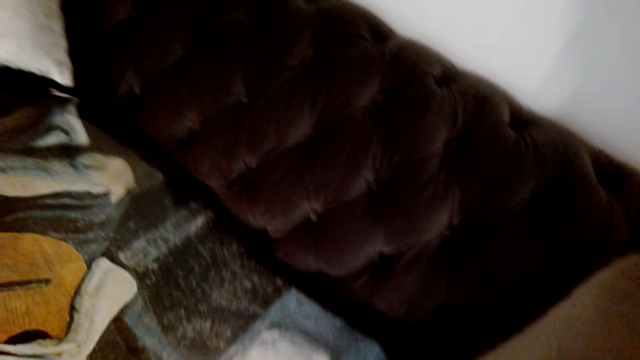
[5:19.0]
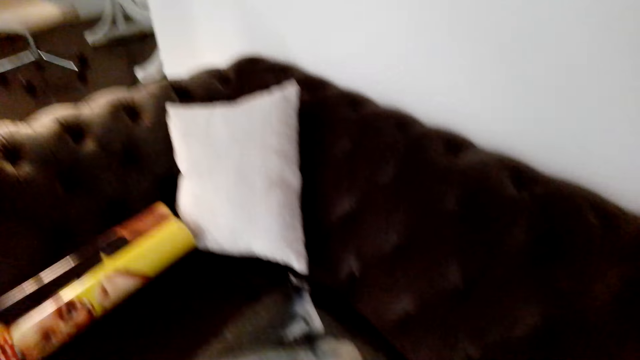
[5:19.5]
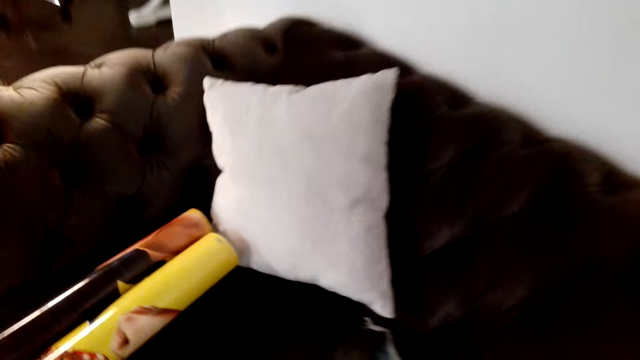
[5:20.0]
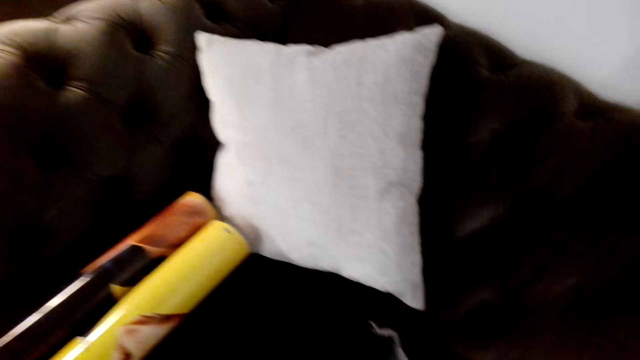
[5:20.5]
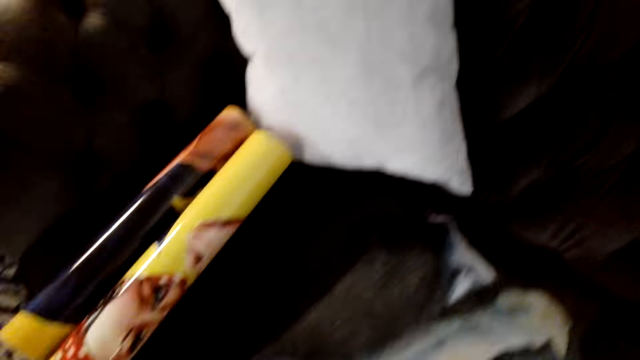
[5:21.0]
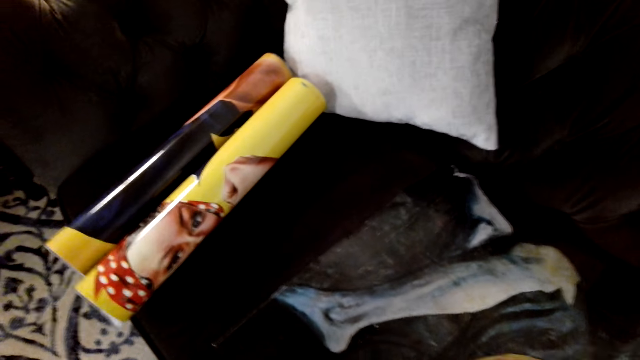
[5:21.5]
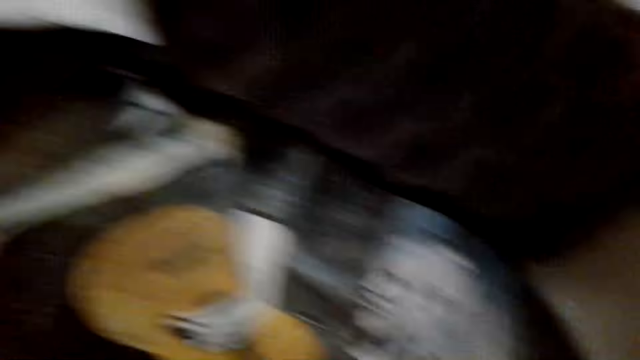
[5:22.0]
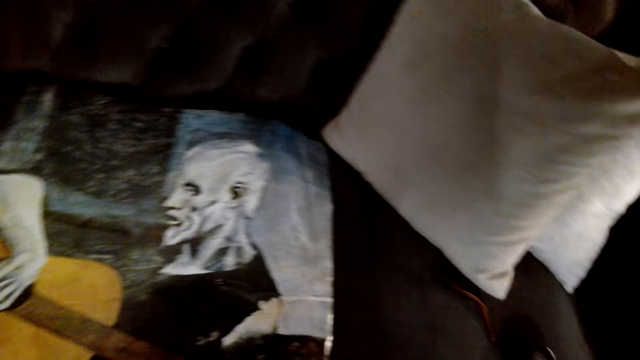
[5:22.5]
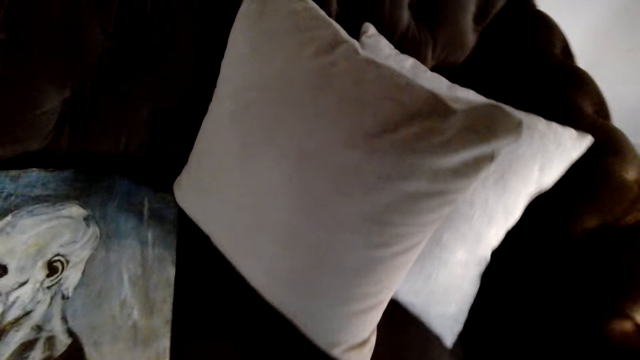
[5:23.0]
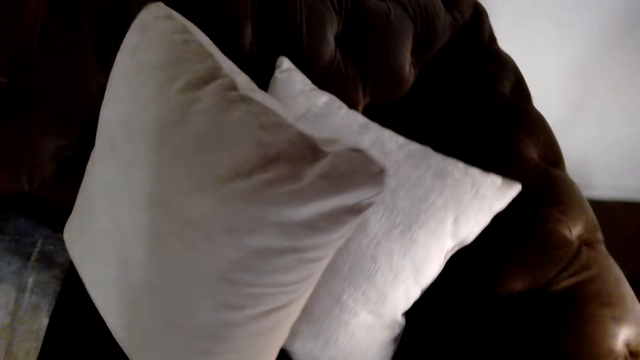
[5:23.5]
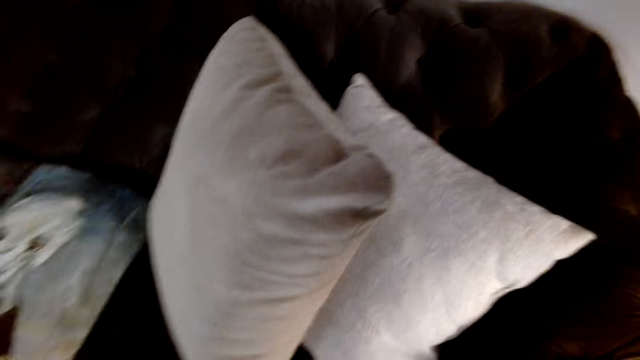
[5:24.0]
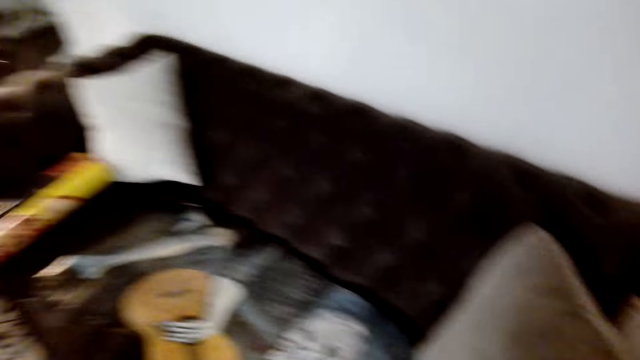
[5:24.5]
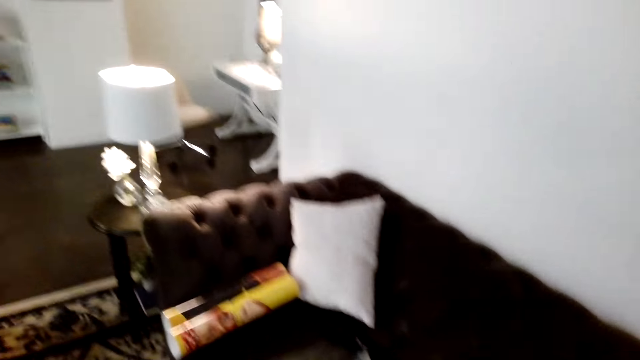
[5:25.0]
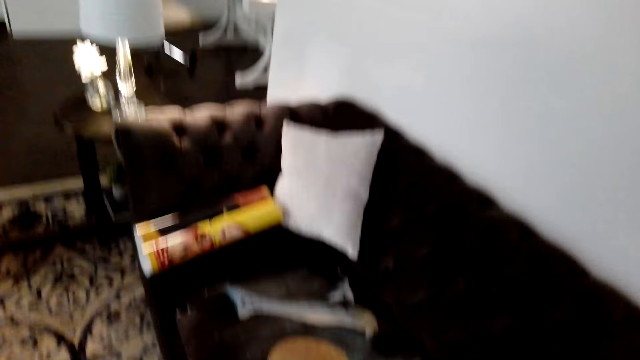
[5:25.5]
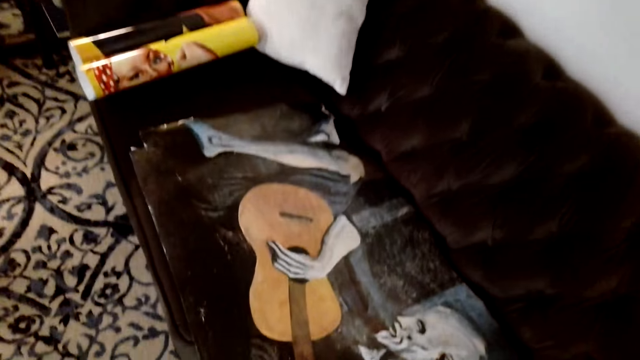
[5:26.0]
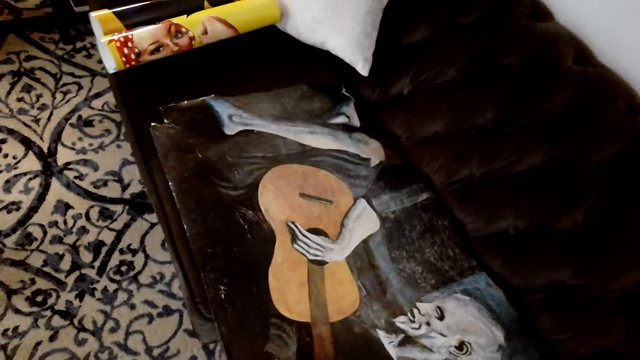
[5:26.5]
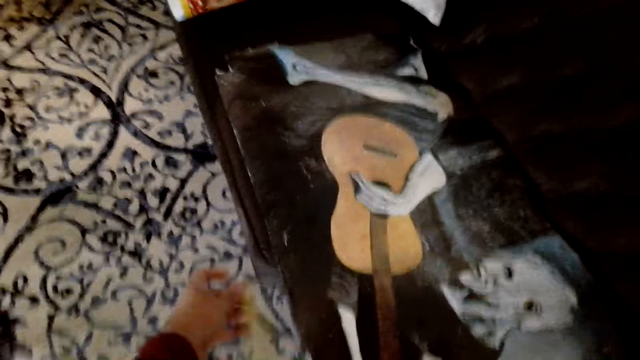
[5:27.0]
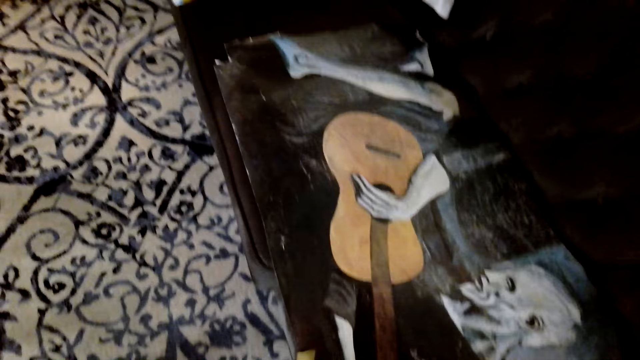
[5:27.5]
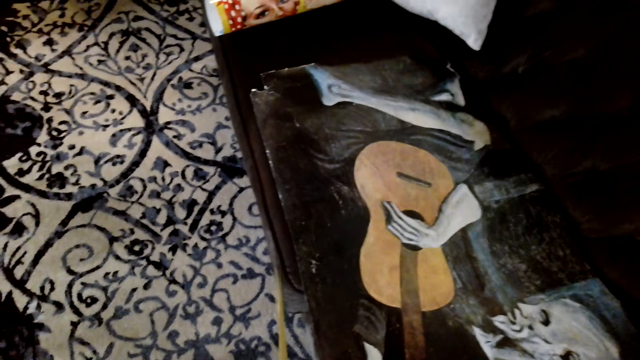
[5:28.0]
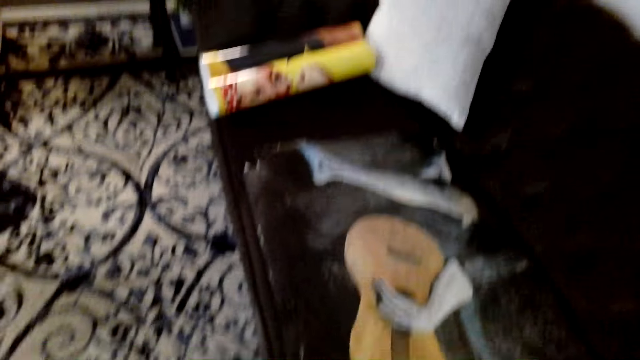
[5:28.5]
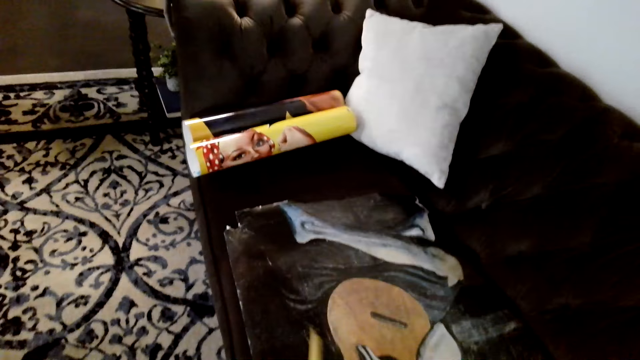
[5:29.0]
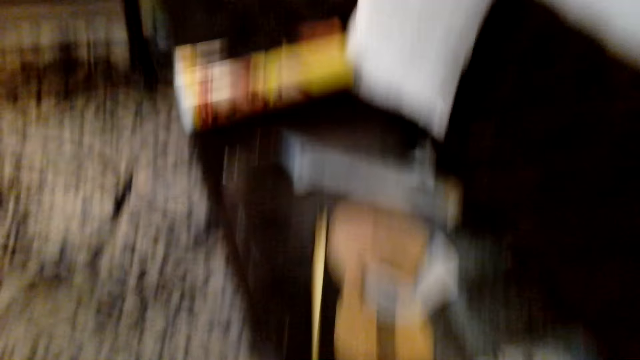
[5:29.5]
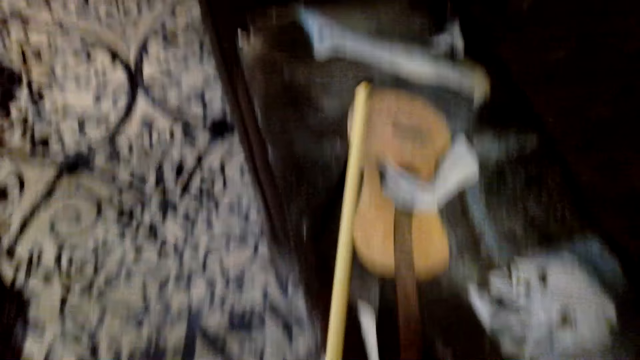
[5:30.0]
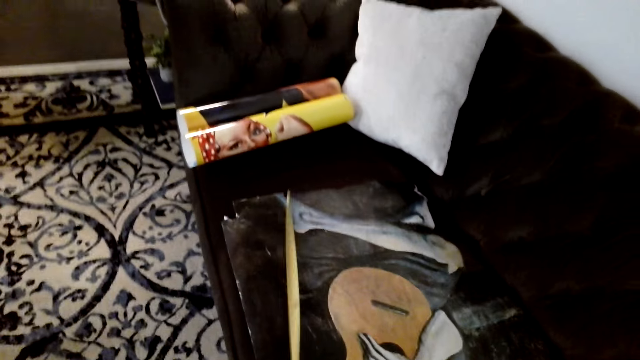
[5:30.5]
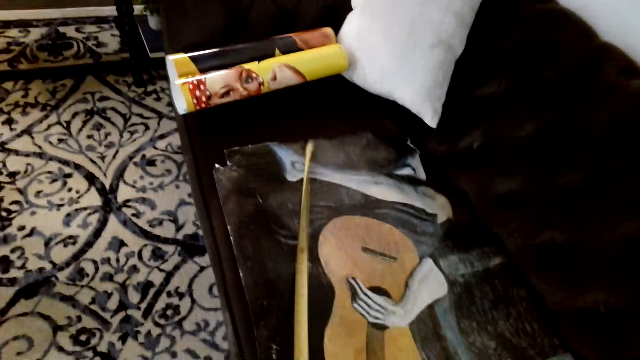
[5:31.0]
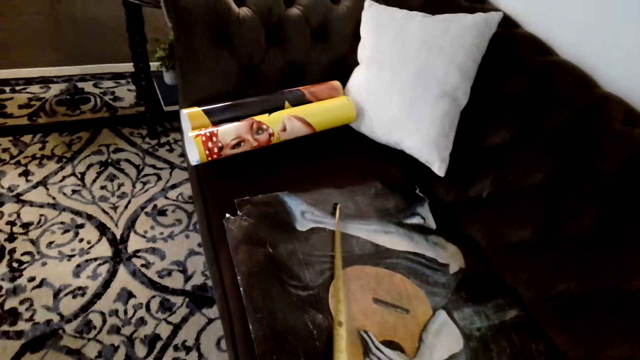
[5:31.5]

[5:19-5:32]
The camera wearer picks up the sticker. They look at the stickers. They look around the house. They measure the picture with a measuring tape. They fix something.

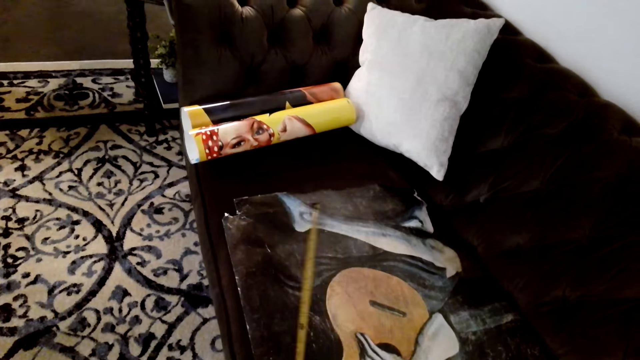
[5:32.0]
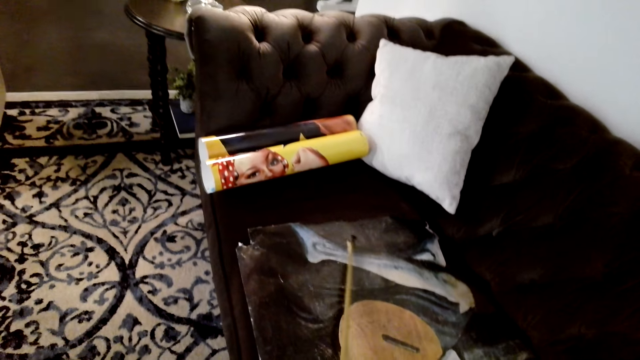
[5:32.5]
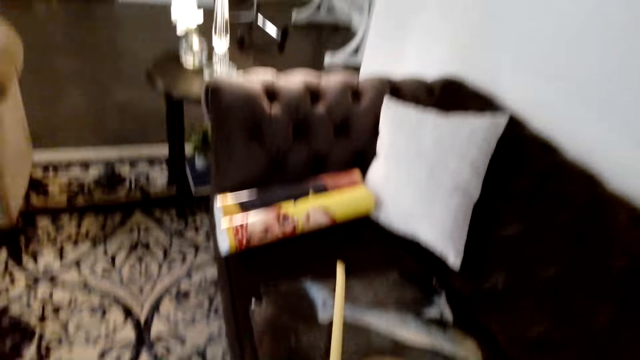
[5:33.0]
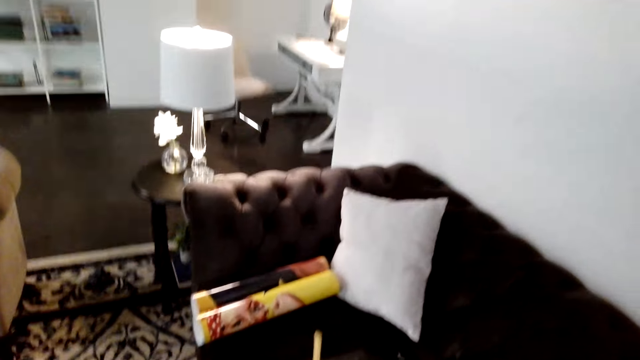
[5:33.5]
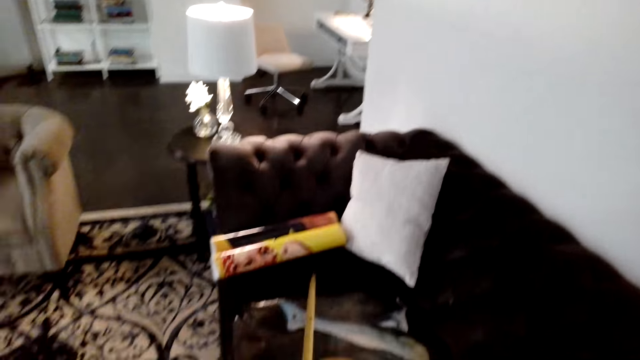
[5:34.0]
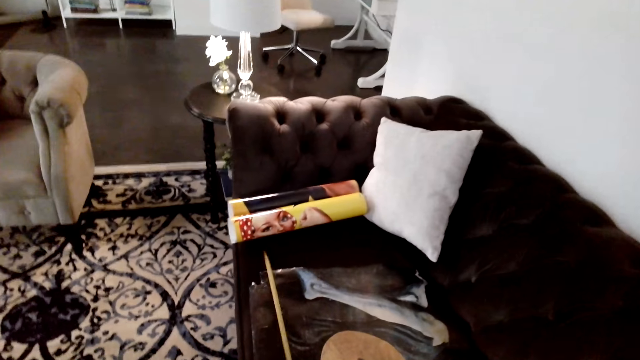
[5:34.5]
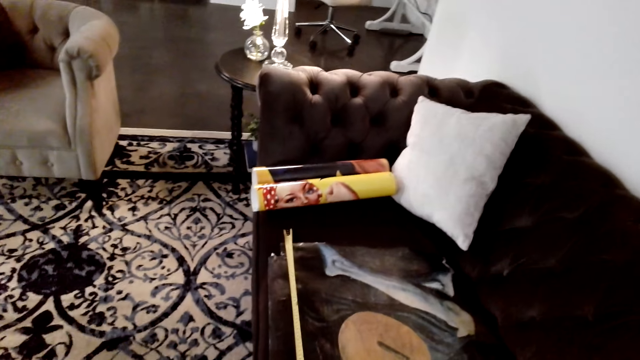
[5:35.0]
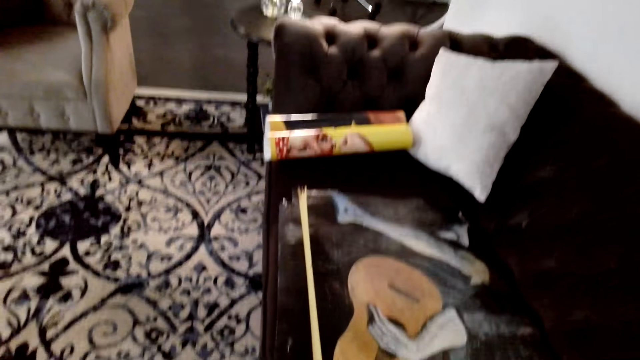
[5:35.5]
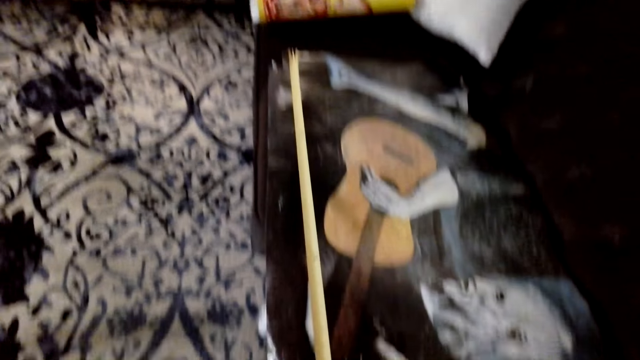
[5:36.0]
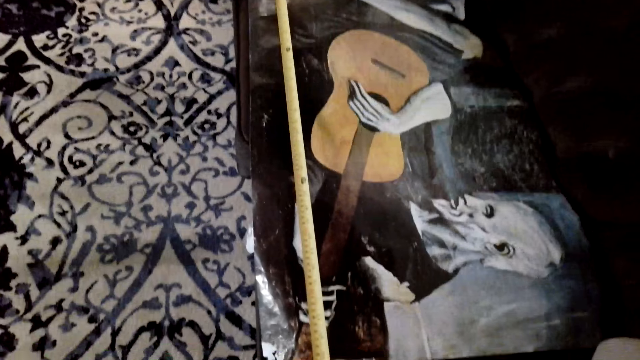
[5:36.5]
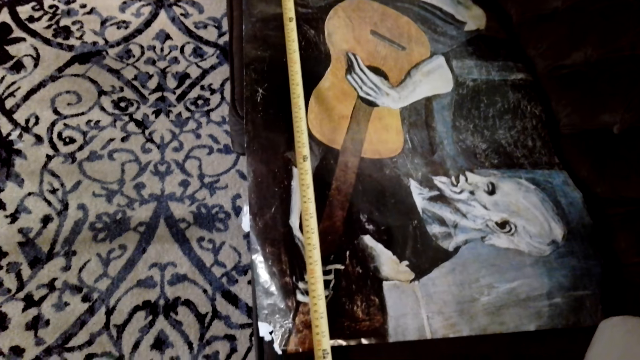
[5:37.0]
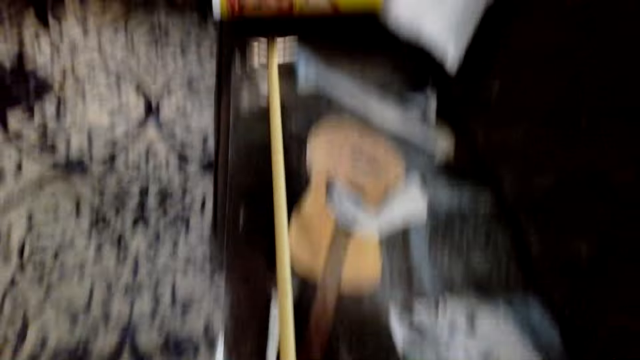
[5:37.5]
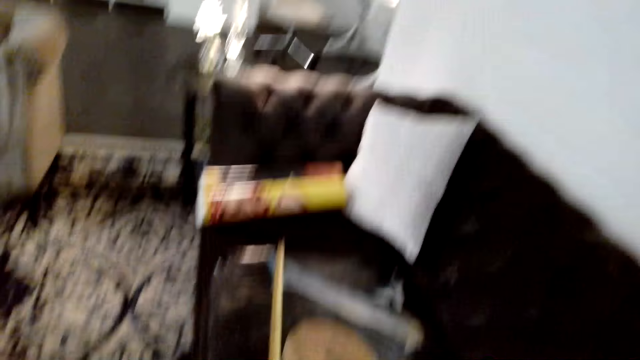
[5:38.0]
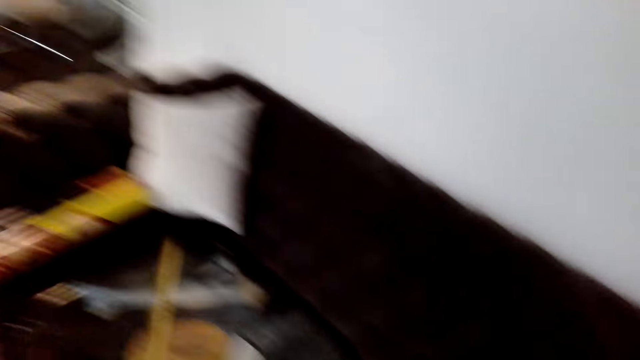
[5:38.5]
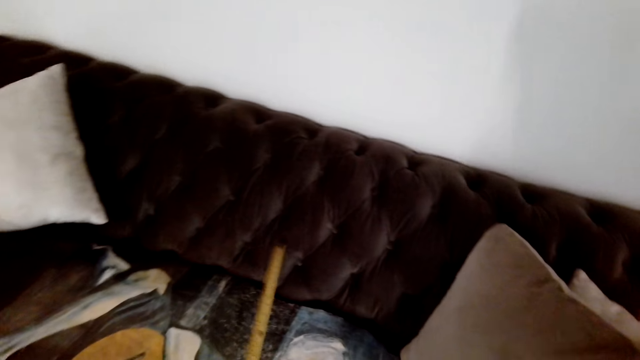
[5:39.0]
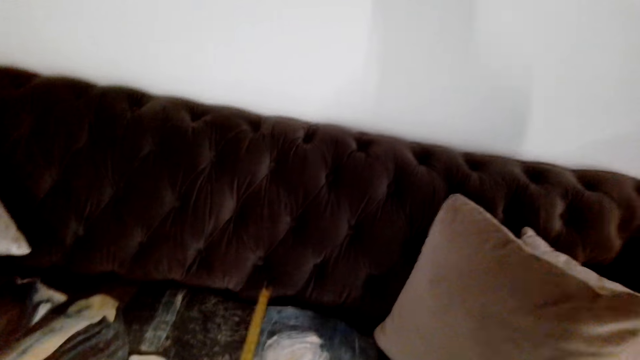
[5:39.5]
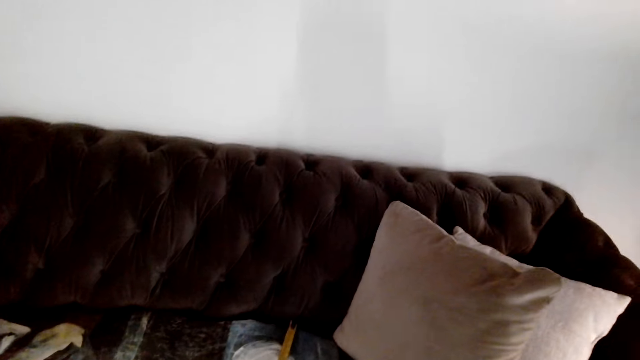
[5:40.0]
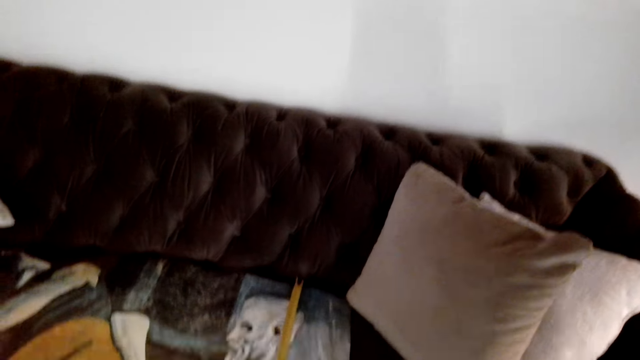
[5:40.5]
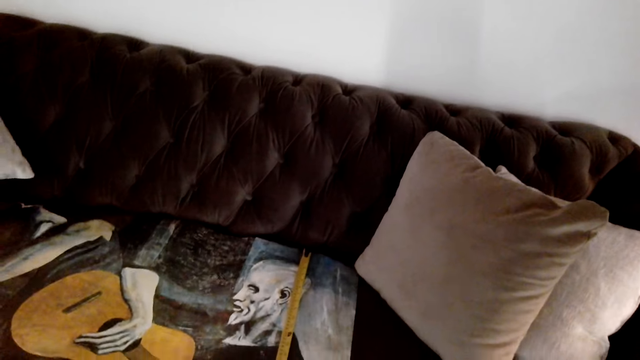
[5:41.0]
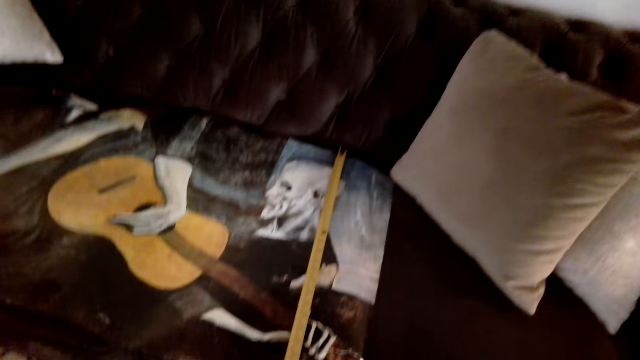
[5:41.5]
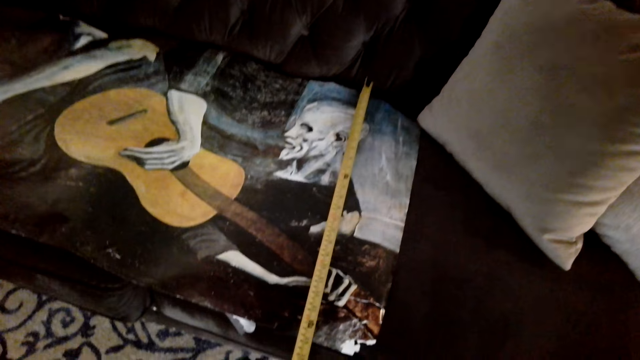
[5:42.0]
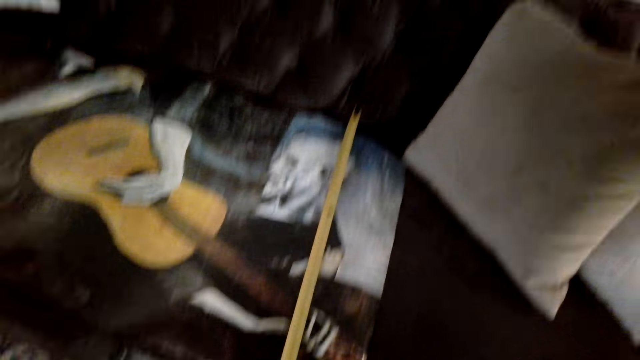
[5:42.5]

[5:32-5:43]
The camera wearer measures the wall art with the tape measure.
